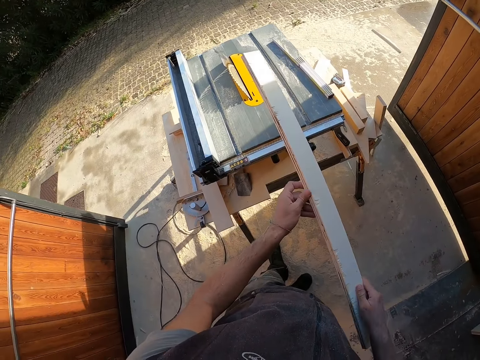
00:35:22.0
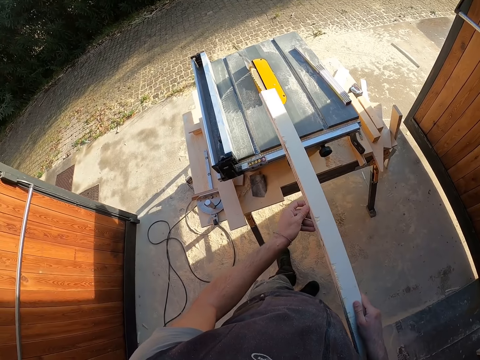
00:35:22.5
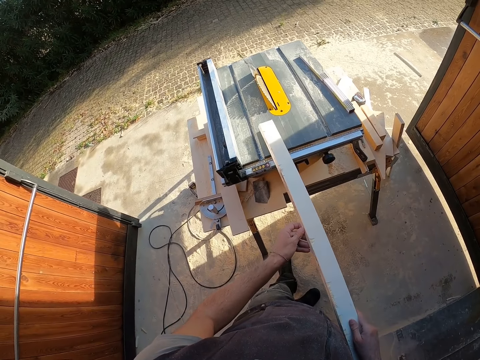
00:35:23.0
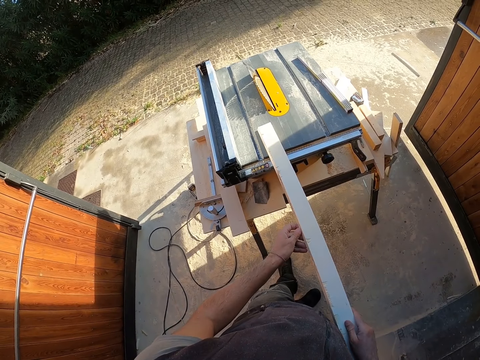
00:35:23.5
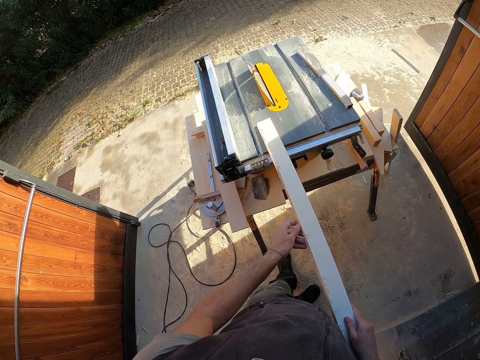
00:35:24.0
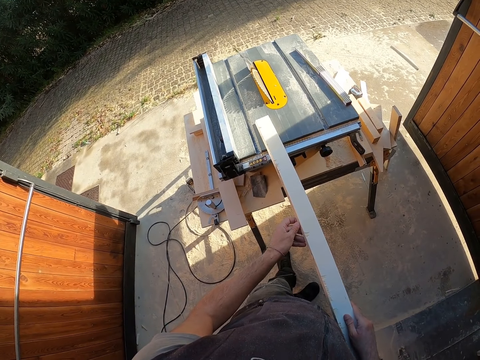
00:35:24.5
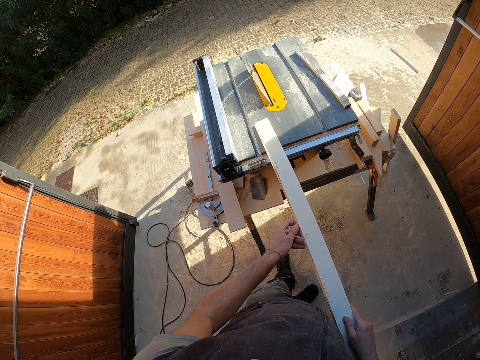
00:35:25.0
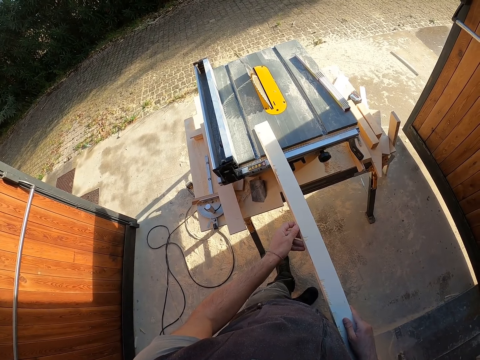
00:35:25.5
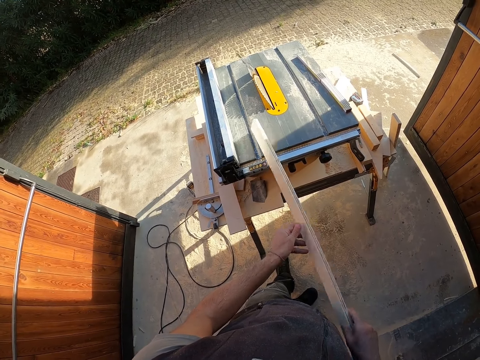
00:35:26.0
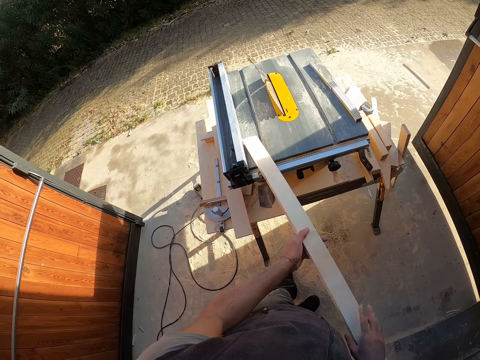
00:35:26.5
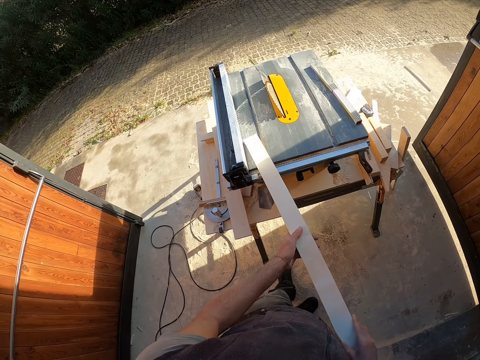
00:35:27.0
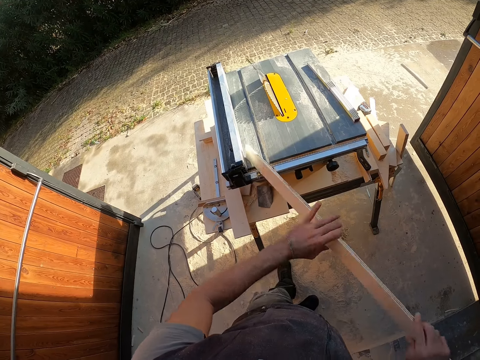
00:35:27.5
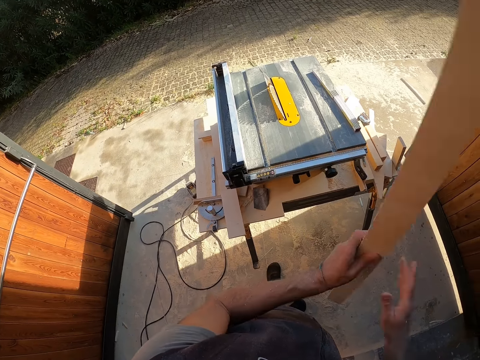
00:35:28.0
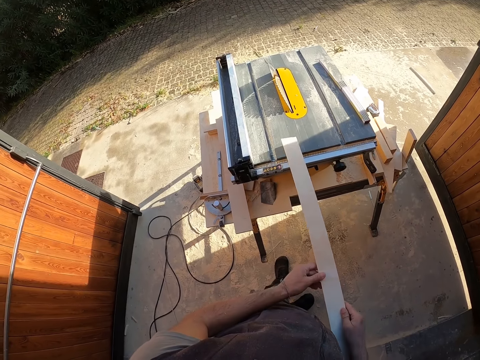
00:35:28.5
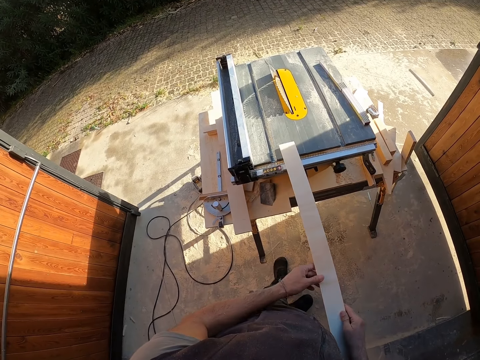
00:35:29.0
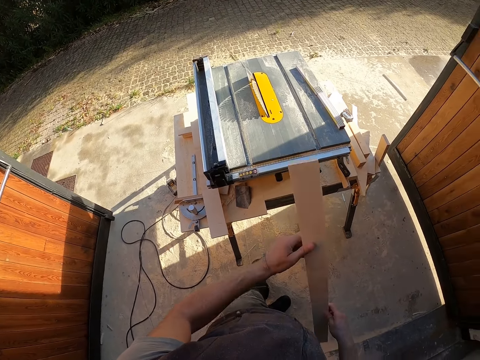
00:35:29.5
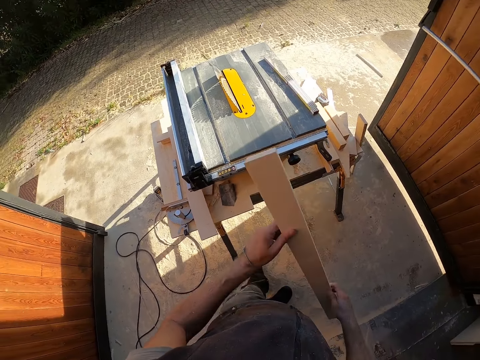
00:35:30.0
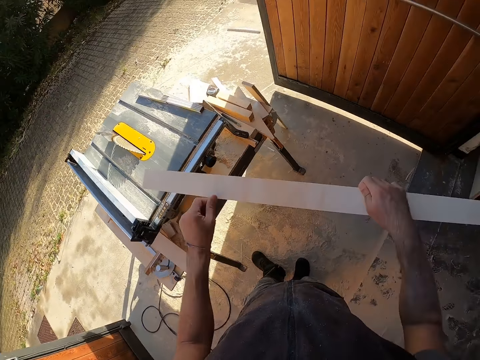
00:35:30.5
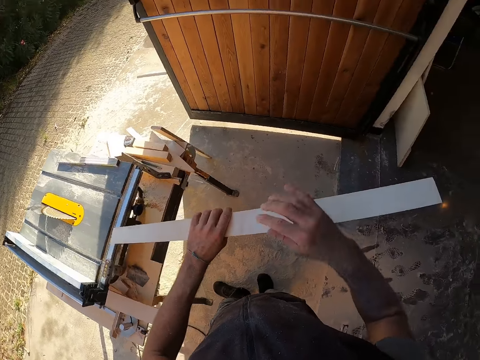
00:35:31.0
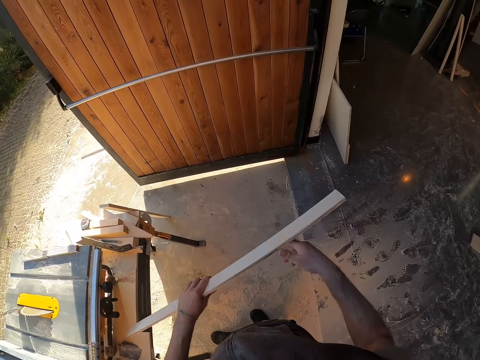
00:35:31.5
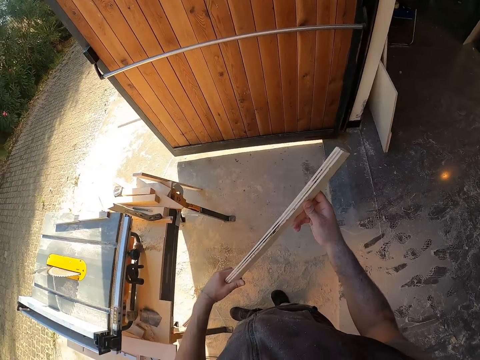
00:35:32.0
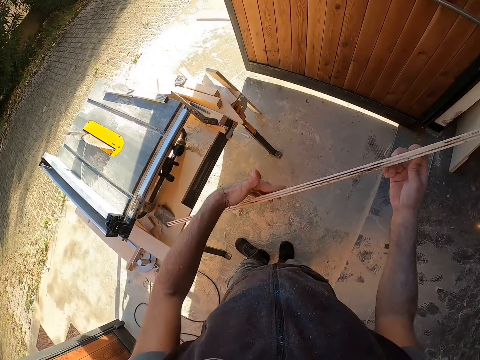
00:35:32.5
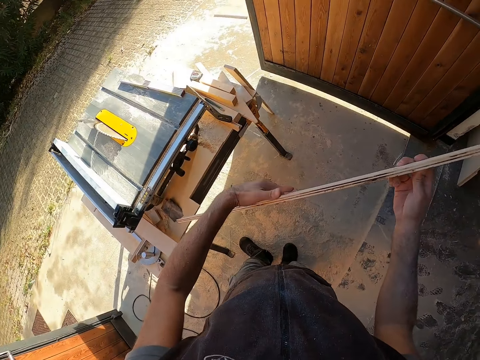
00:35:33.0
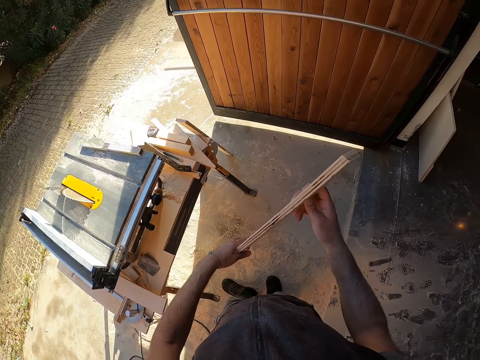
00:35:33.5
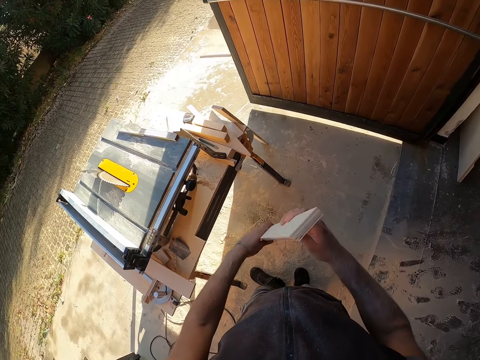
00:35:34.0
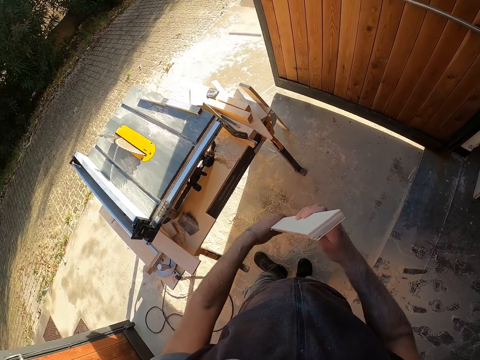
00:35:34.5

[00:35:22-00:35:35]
The camera wearer holds the wood with both hands. They examine the wooden plank with both hands. They place part of the wood on the machine. They turn the wood. They check the wood.

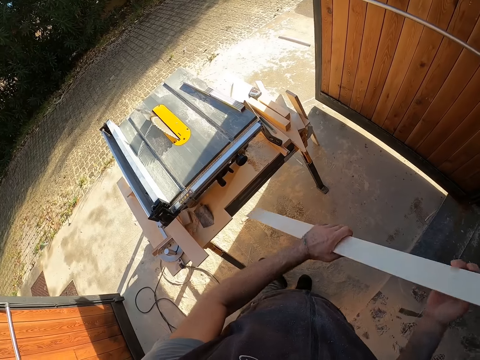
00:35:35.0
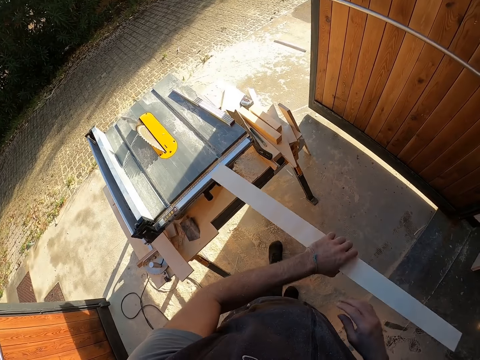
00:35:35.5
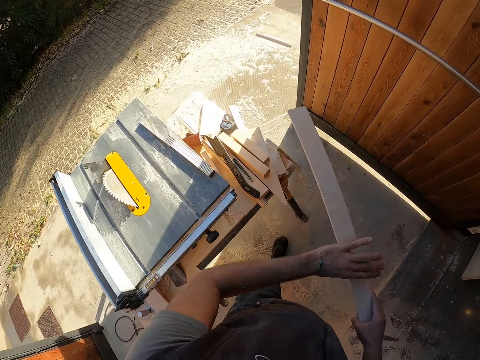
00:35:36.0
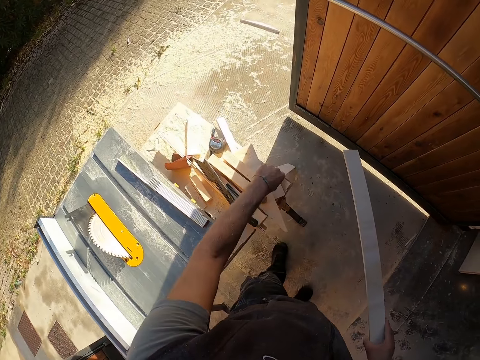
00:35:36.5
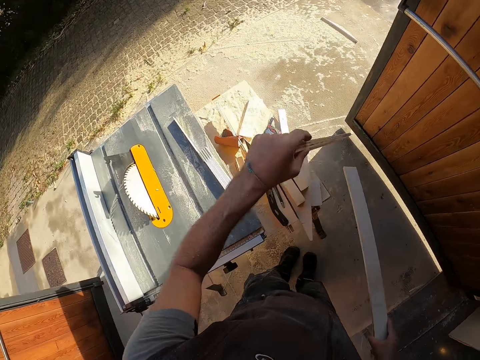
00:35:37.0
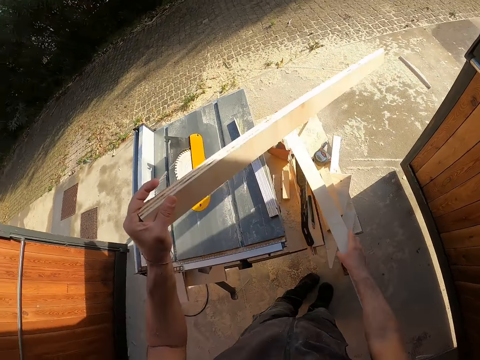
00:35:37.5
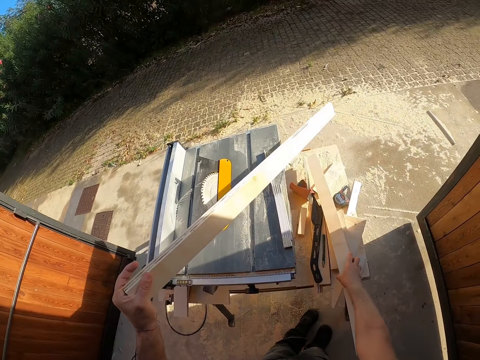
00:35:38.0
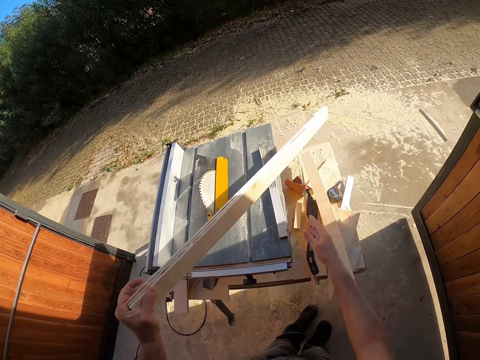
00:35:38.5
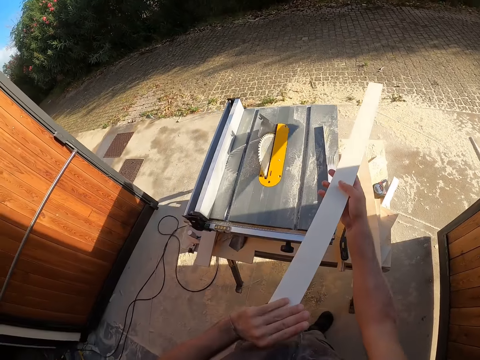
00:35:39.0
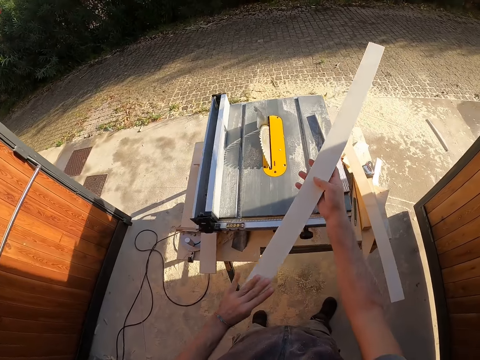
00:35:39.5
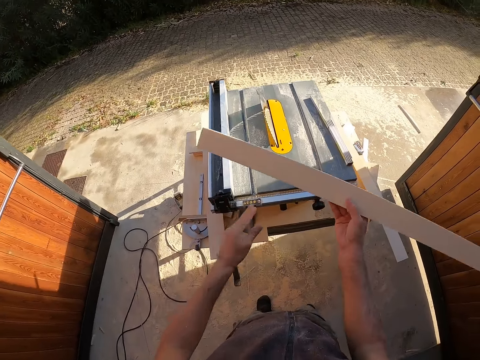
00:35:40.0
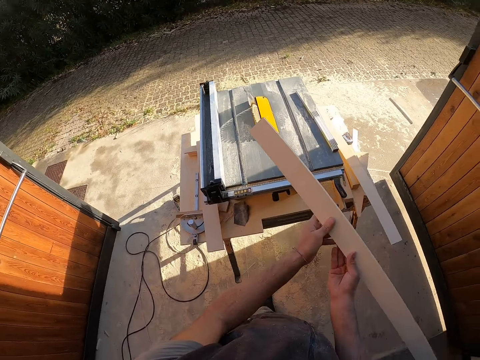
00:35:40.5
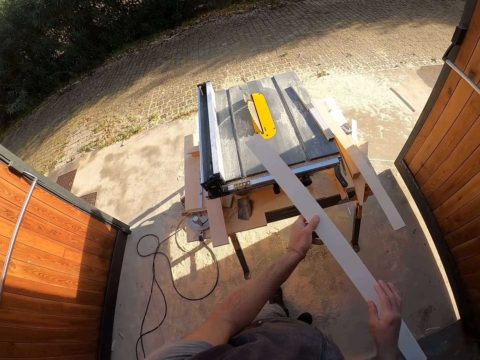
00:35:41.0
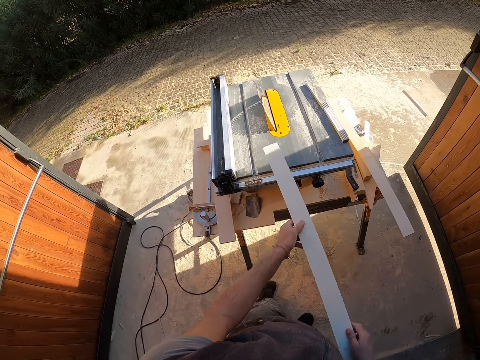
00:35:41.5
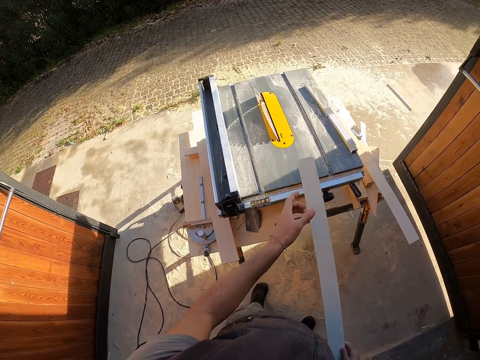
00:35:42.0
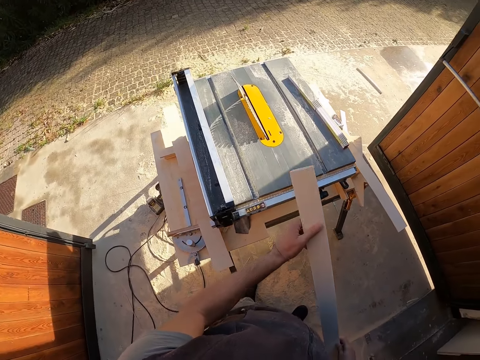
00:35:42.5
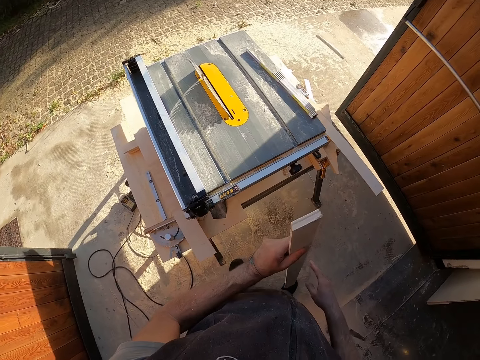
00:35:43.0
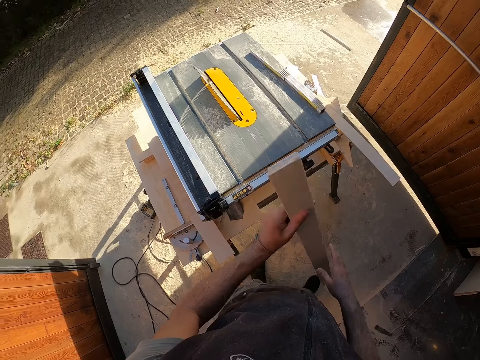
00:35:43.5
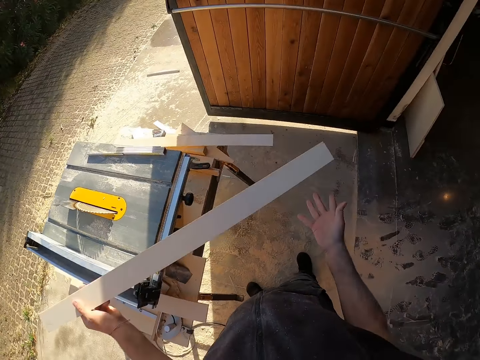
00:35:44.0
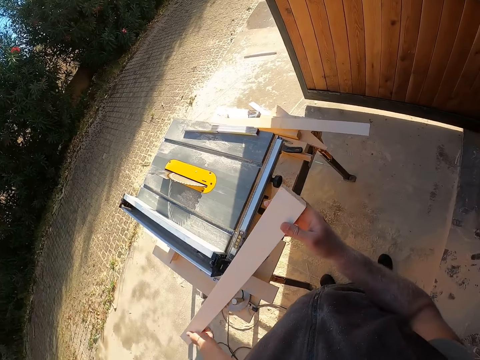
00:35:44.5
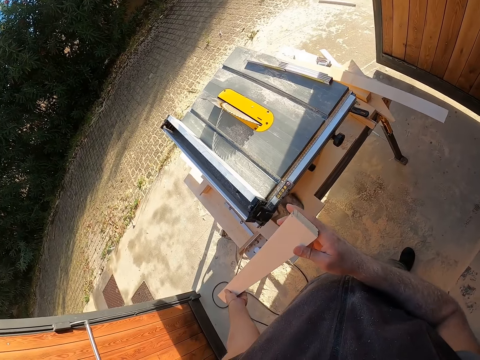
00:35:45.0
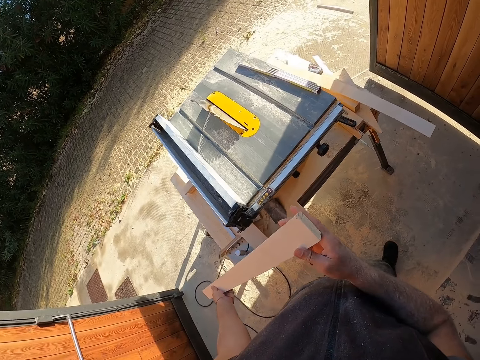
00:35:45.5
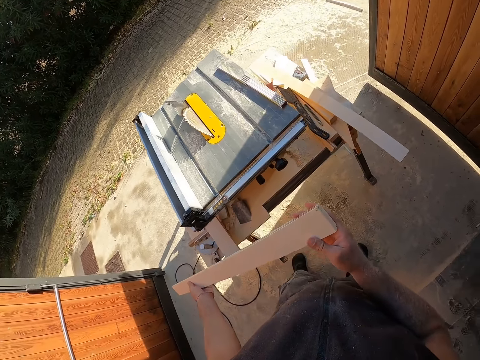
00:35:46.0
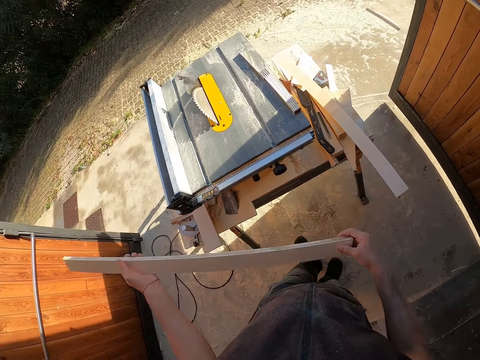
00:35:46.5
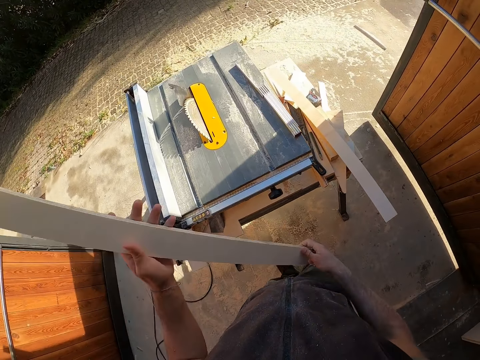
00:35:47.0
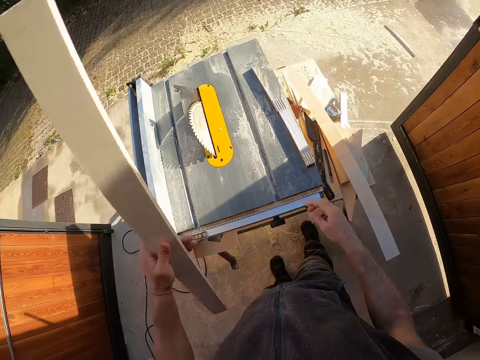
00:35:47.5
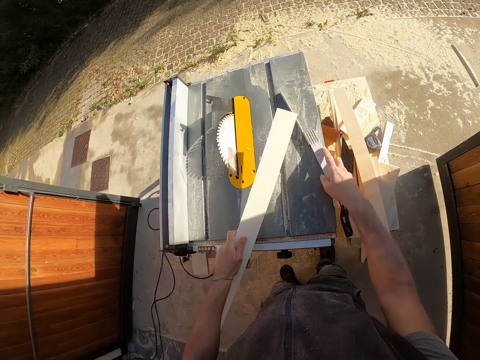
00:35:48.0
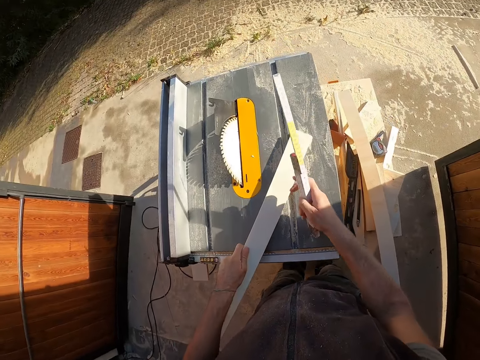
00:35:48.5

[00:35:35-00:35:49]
The camera wearer picks up a wooden plank from the floor with his left hand. He drops the wooden plank on the work bench with his right hand. He examines the wooden plank with both hands. He picks up a ruler or measuring tool from the table saw with his right hand.
